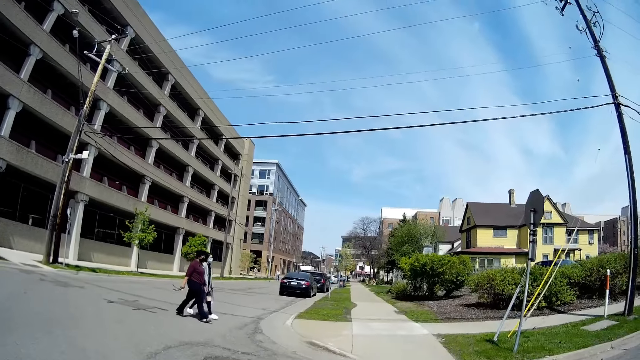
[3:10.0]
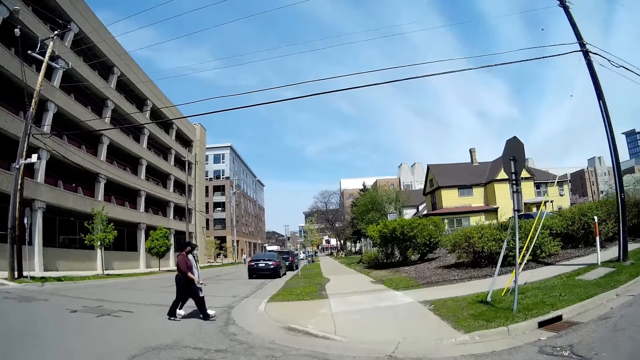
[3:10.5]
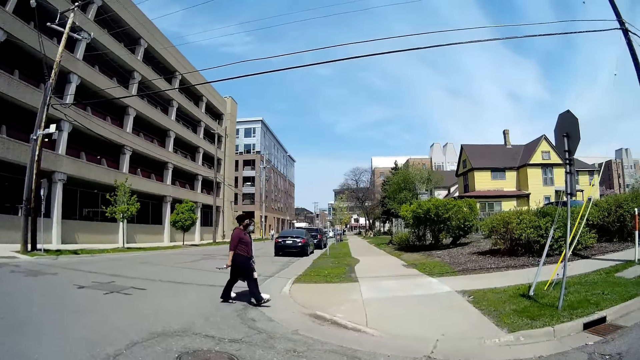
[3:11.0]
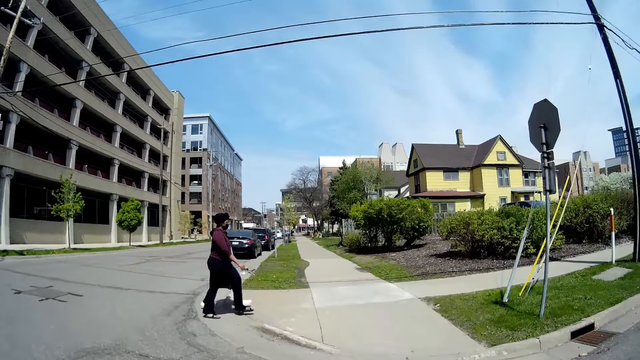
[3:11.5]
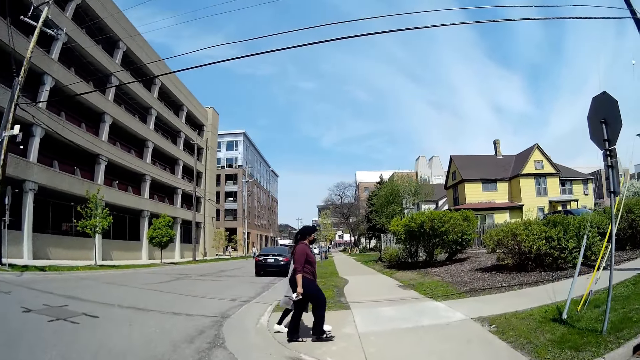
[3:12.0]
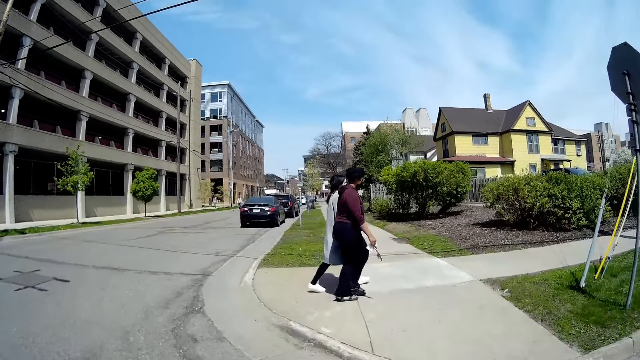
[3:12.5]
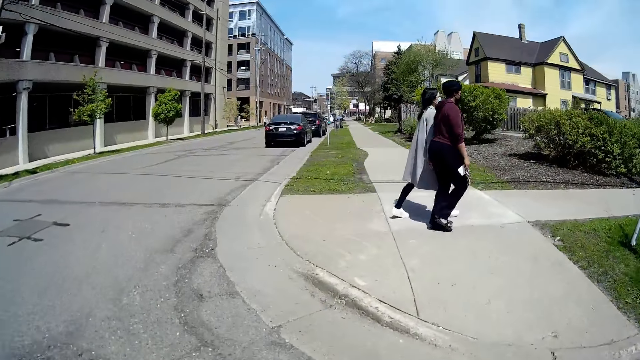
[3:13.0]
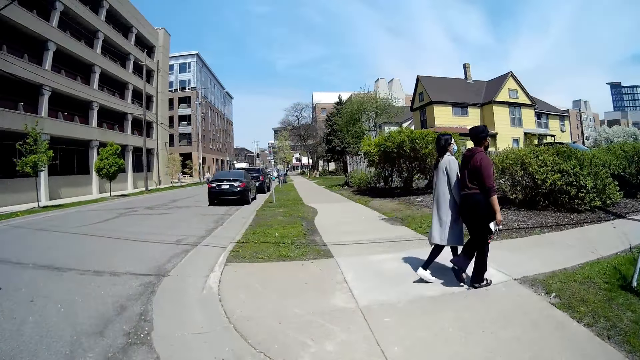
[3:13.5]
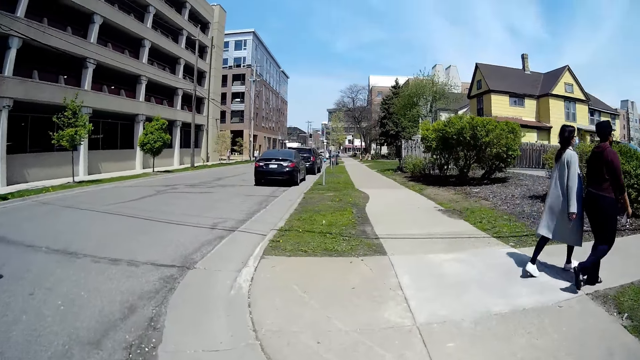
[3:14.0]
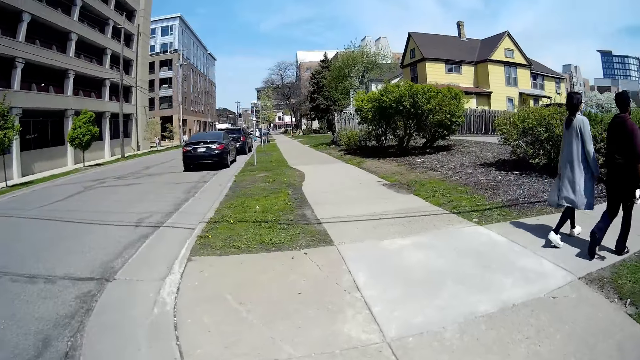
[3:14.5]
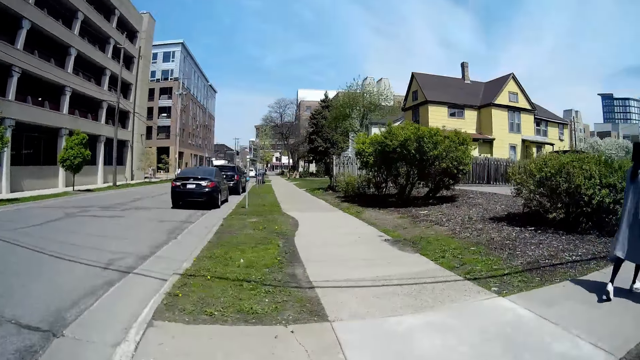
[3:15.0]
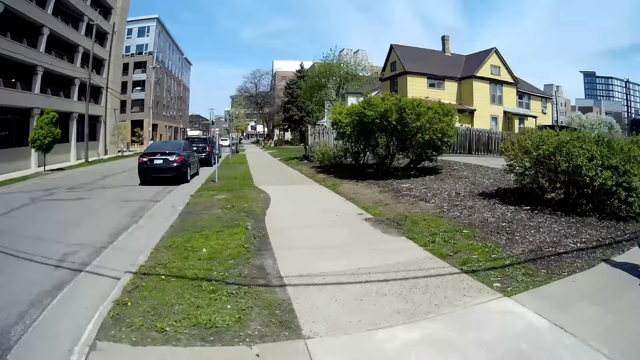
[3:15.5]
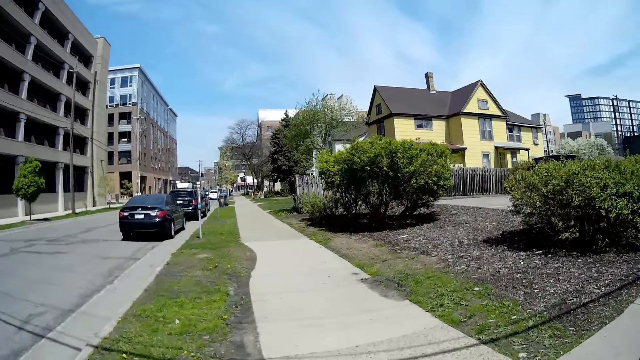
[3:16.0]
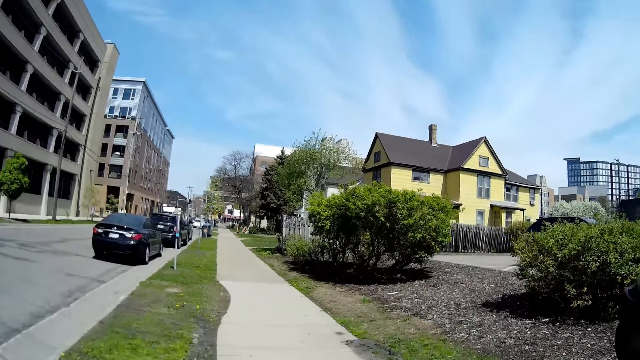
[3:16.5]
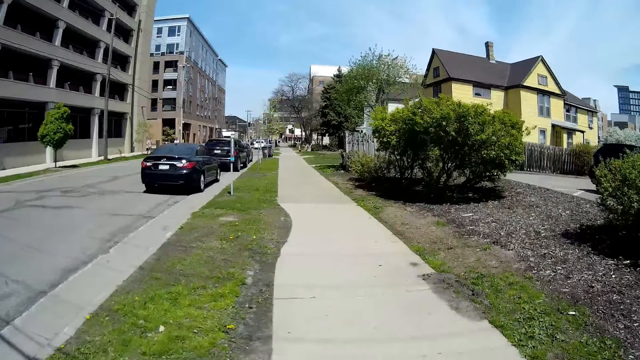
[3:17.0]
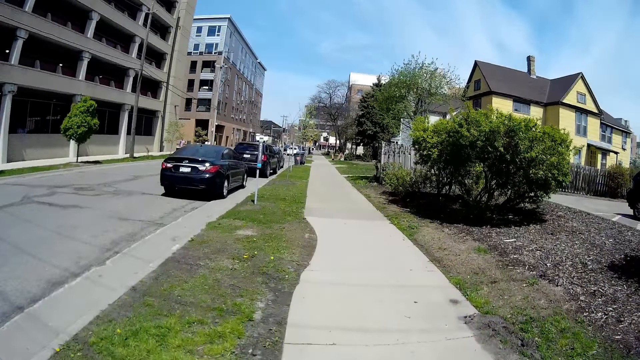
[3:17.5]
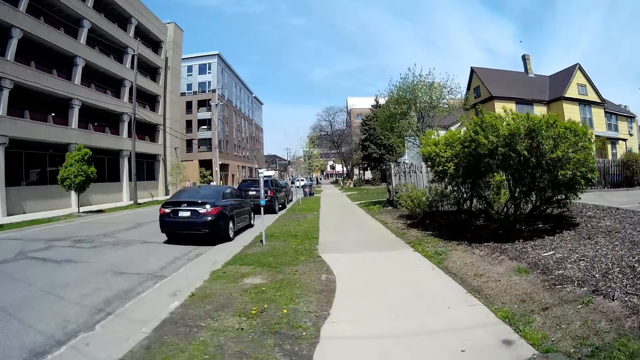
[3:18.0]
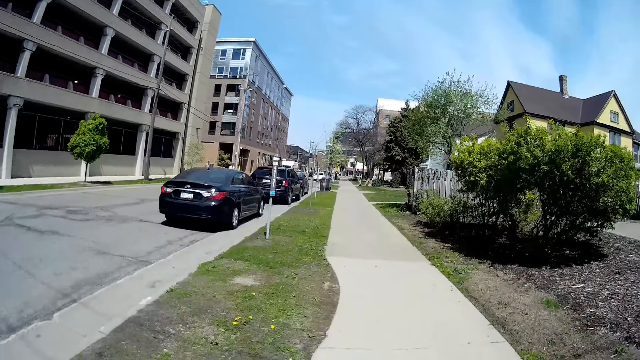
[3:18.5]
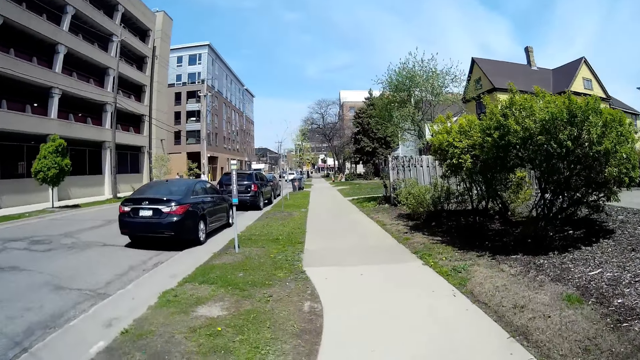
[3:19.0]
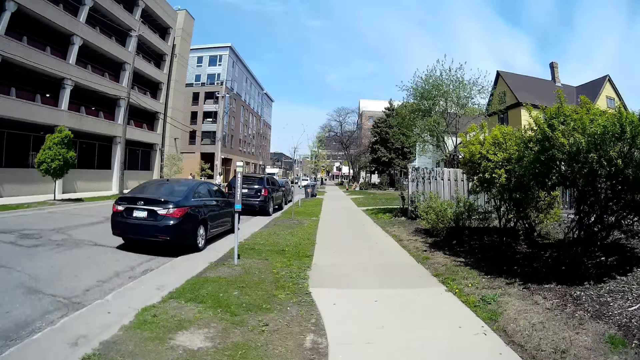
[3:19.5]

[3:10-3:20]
The camera wearer, a person, another person and a third person walk on the sidewalk. The camera wearer crosses a road.

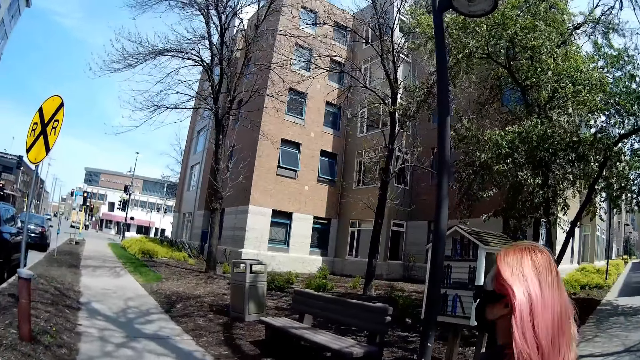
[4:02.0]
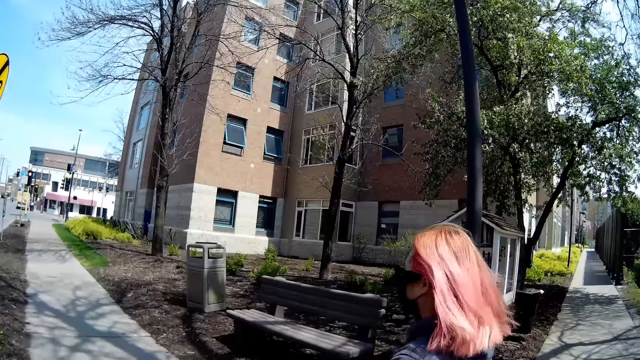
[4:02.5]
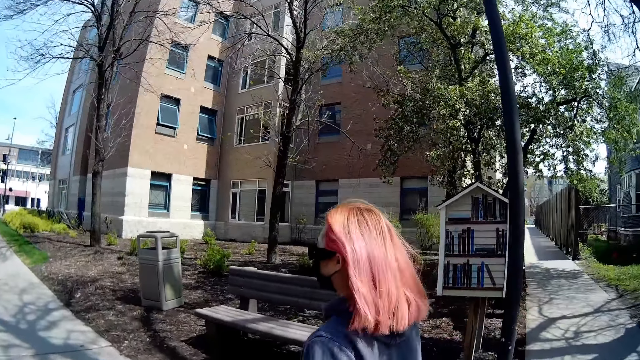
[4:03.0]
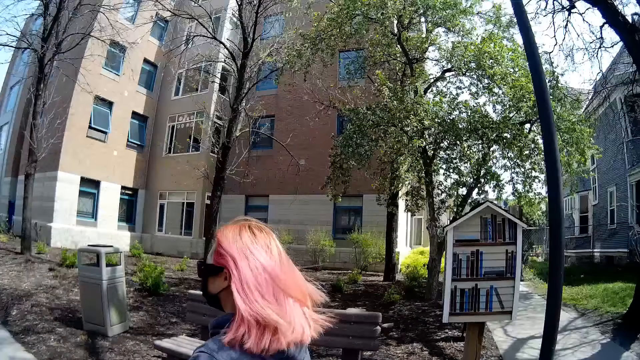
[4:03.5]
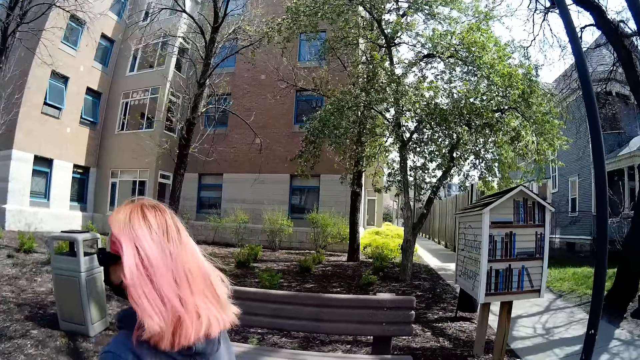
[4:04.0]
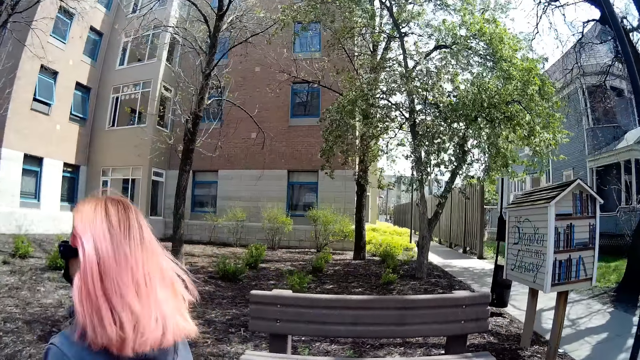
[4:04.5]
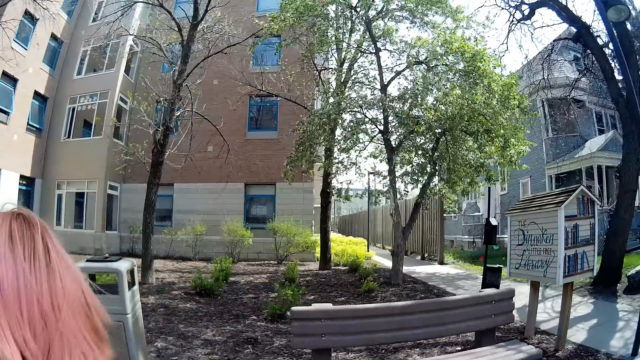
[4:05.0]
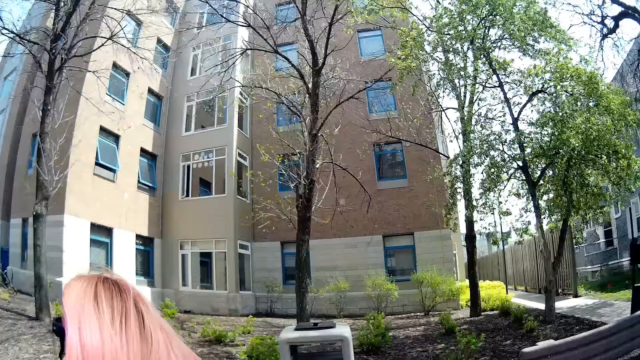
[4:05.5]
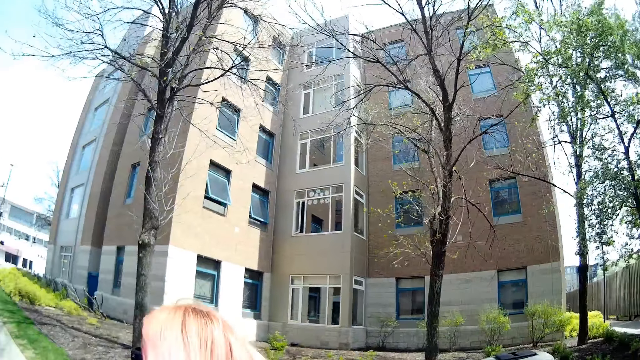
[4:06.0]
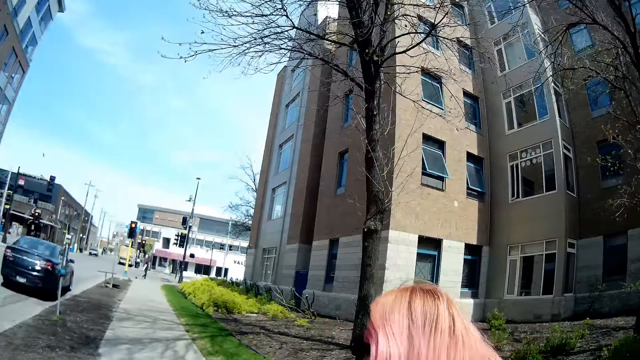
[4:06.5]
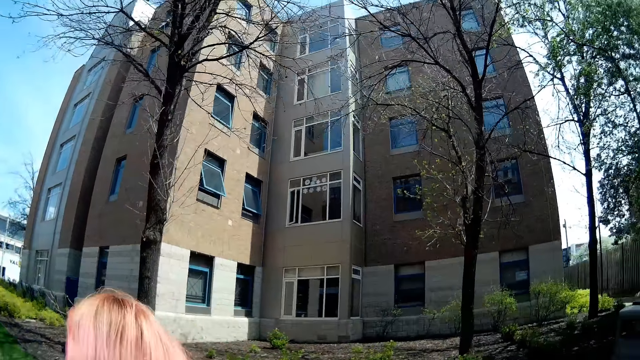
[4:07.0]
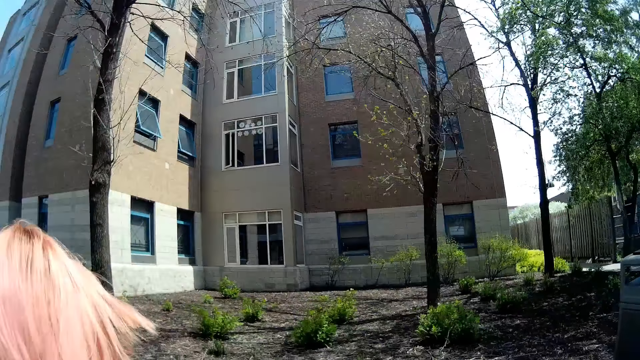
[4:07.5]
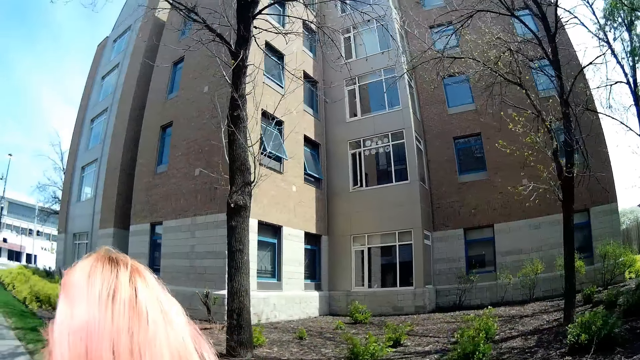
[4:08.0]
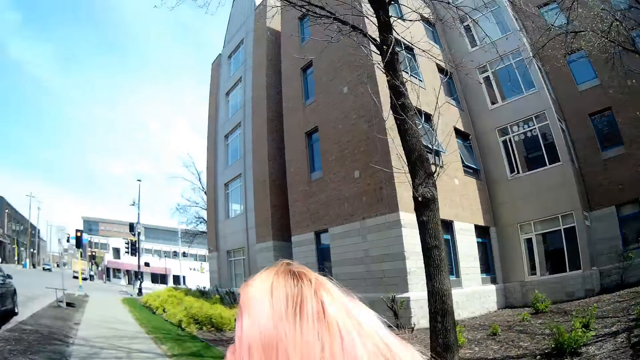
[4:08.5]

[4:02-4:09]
The camera wearer looks around.

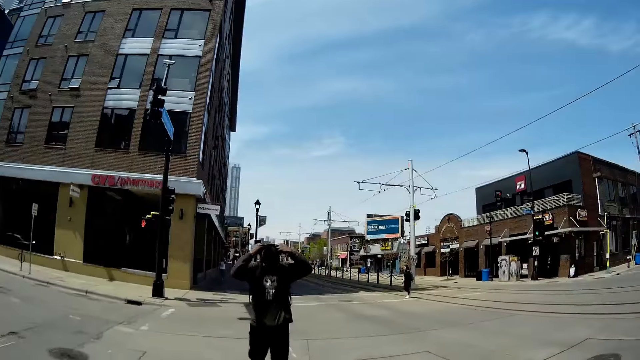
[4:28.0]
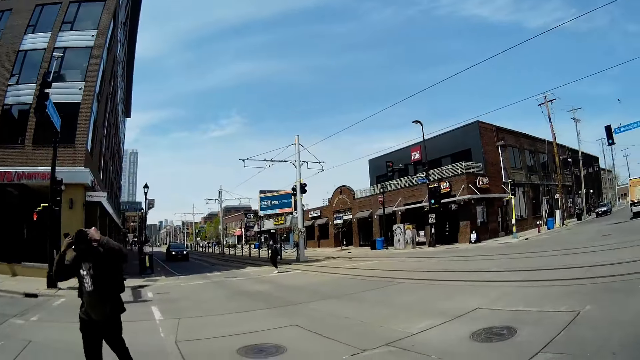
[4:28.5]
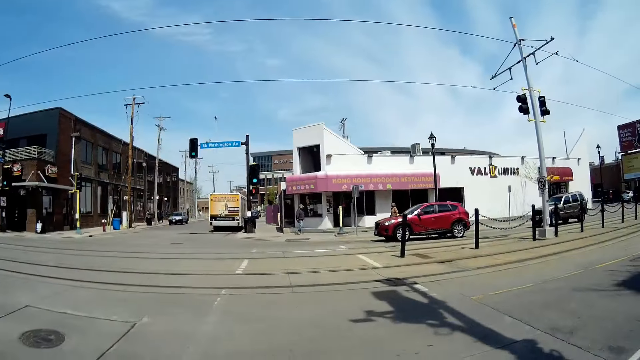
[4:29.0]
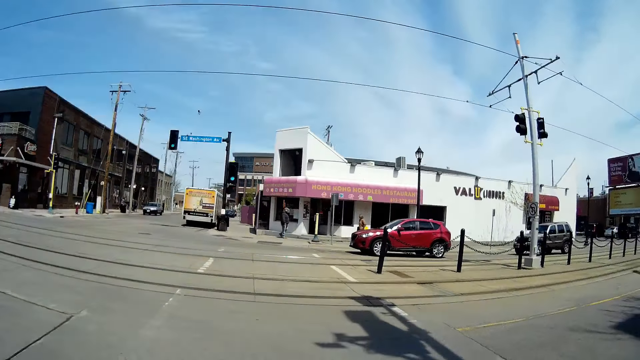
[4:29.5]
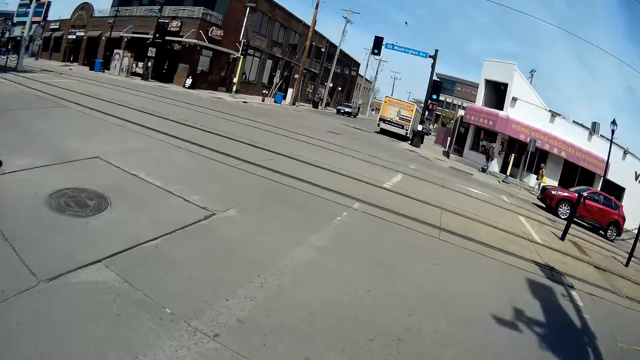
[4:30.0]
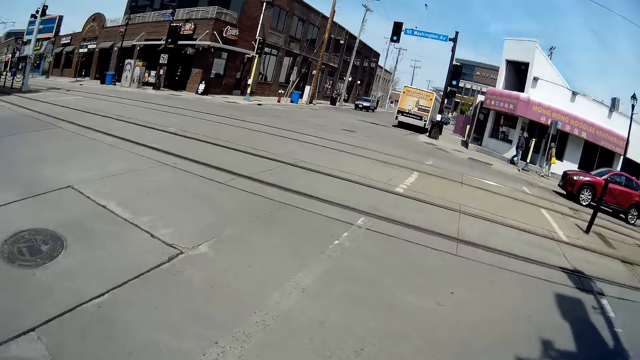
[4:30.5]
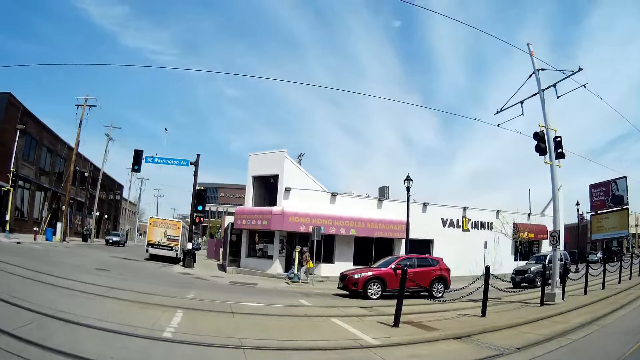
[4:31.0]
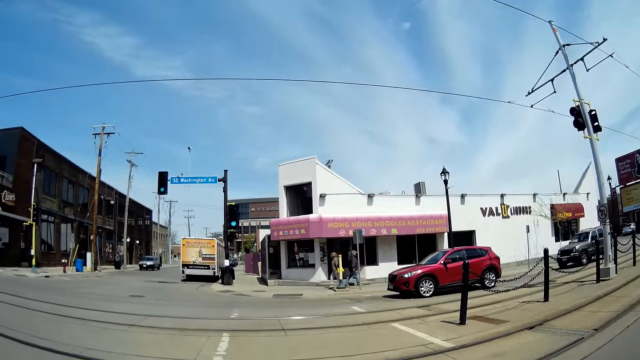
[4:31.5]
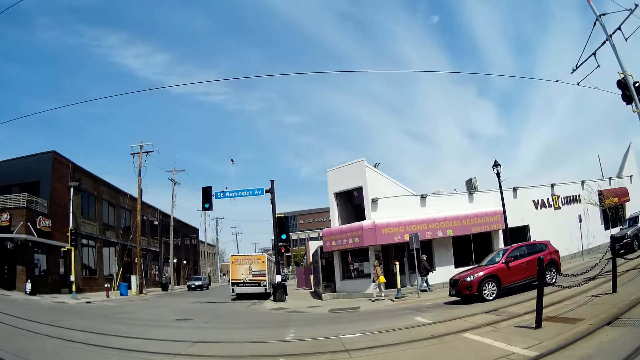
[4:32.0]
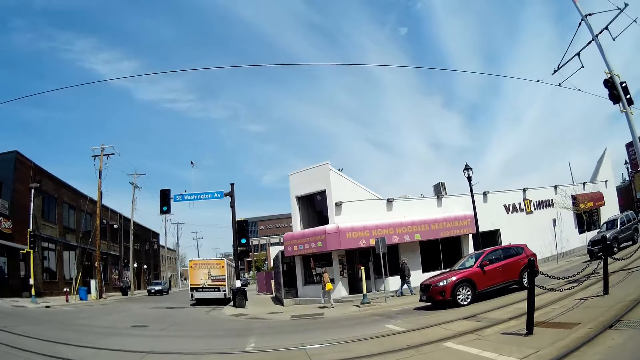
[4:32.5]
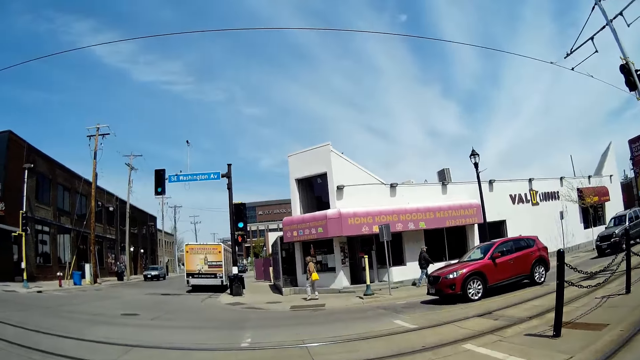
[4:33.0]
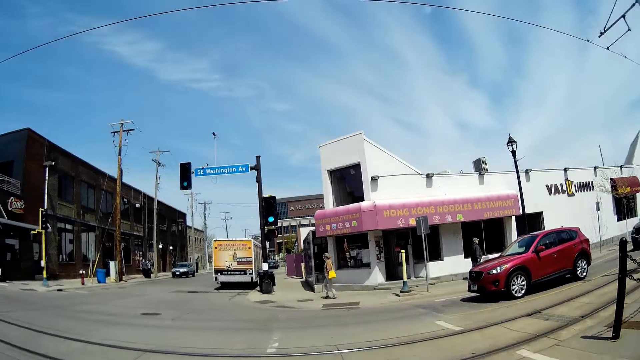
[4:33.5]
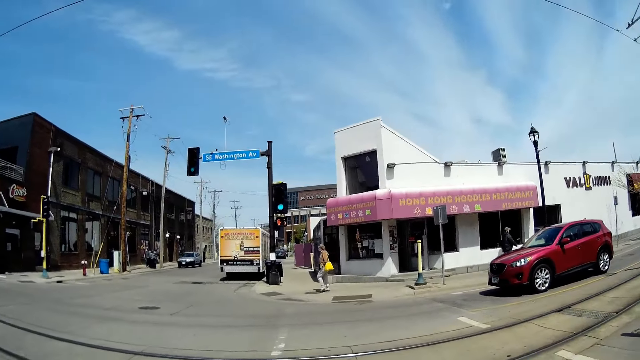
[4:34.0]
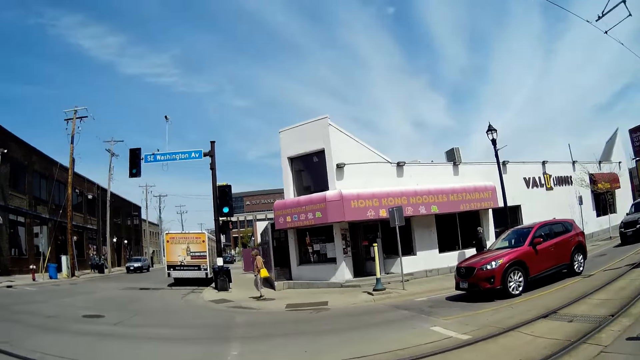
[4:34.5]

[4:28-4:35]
The camera wearer, a person, another person and a third person cross the road.
